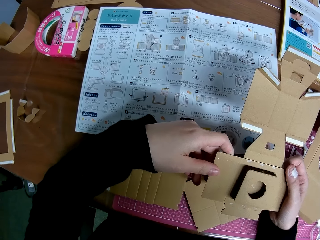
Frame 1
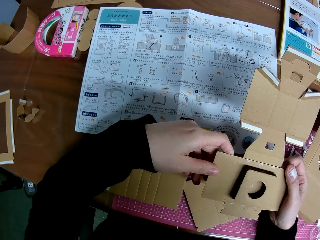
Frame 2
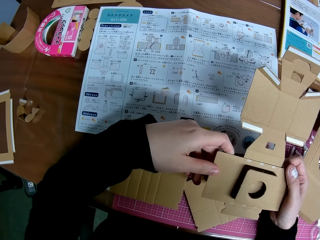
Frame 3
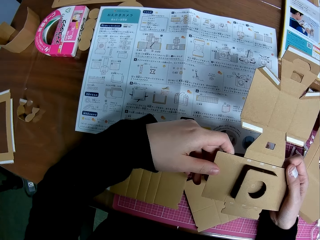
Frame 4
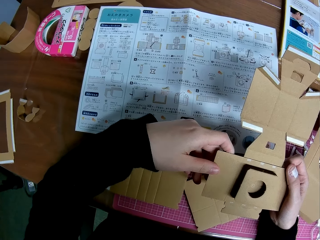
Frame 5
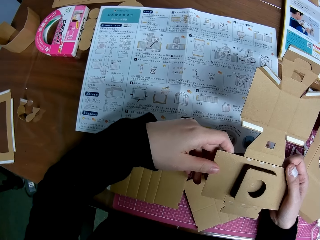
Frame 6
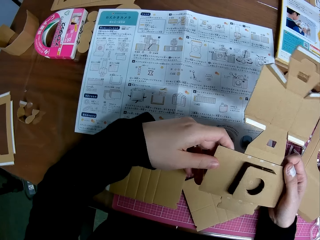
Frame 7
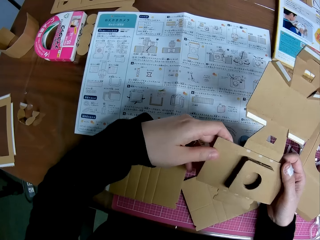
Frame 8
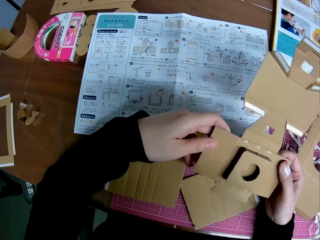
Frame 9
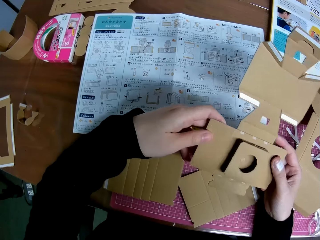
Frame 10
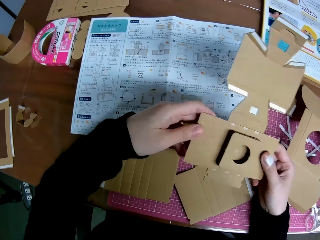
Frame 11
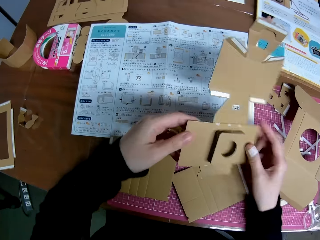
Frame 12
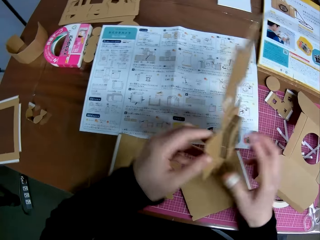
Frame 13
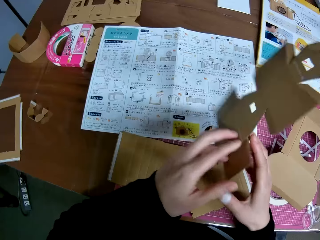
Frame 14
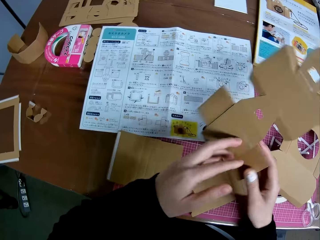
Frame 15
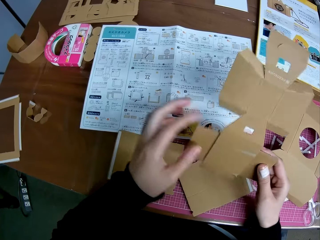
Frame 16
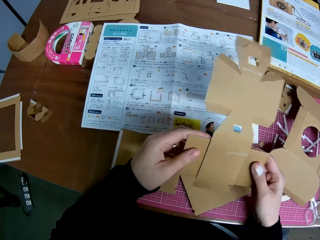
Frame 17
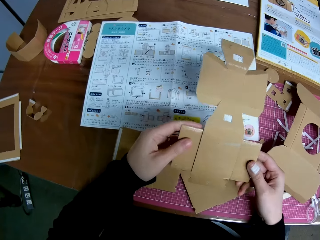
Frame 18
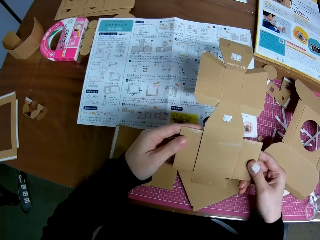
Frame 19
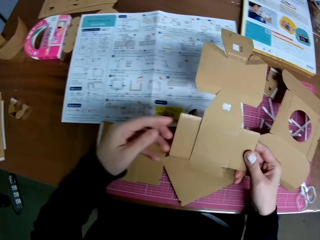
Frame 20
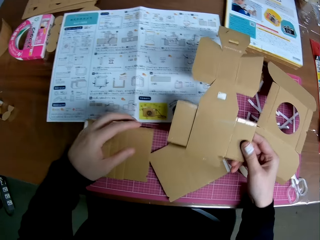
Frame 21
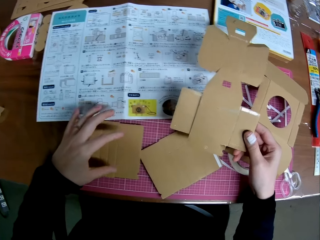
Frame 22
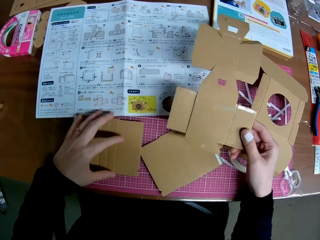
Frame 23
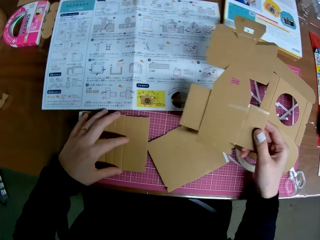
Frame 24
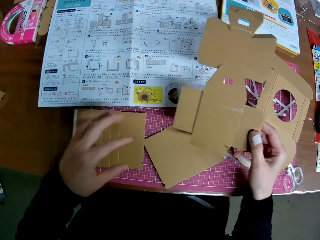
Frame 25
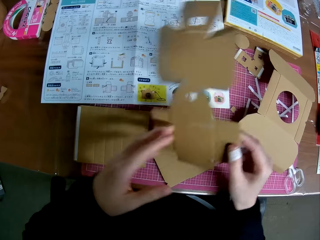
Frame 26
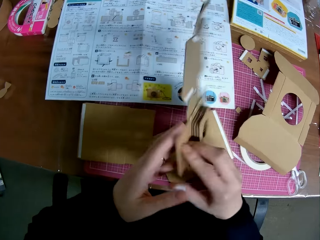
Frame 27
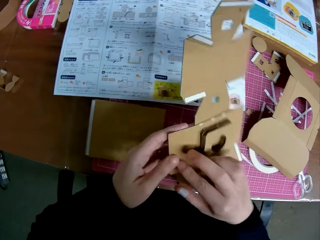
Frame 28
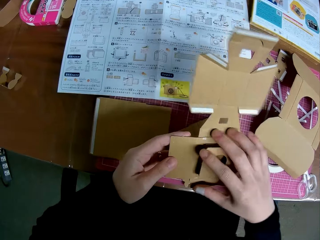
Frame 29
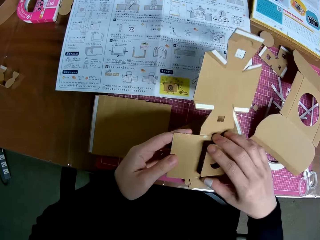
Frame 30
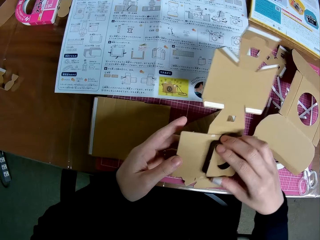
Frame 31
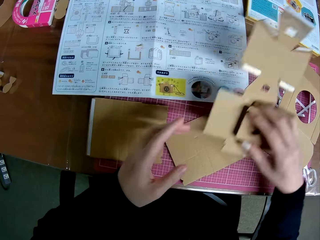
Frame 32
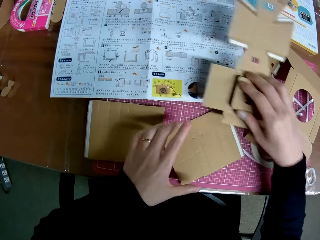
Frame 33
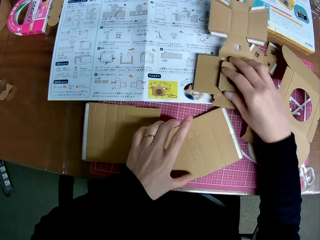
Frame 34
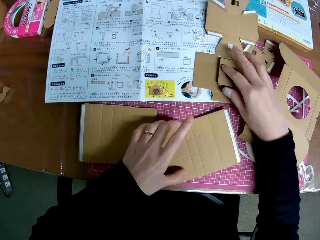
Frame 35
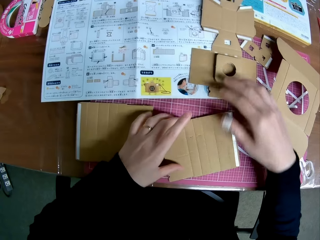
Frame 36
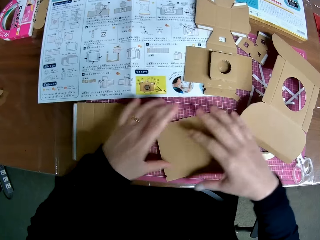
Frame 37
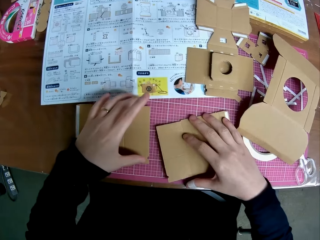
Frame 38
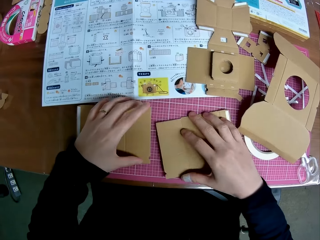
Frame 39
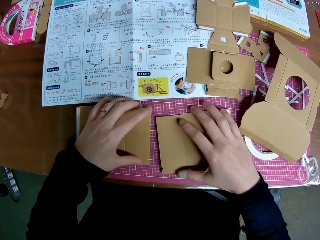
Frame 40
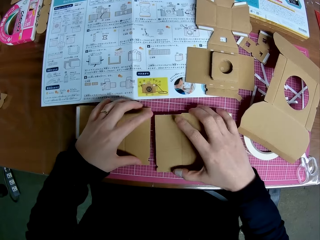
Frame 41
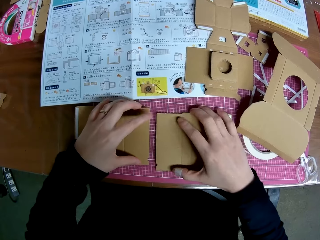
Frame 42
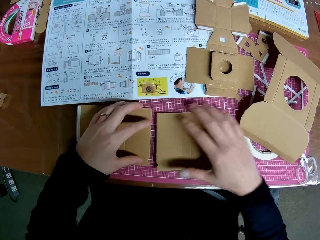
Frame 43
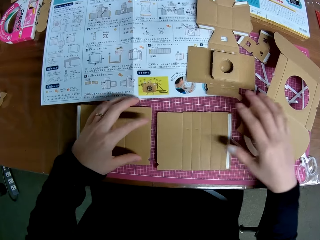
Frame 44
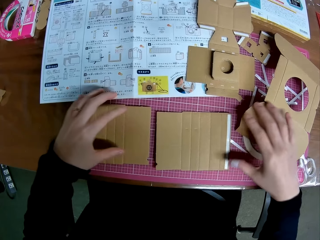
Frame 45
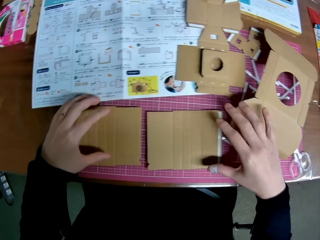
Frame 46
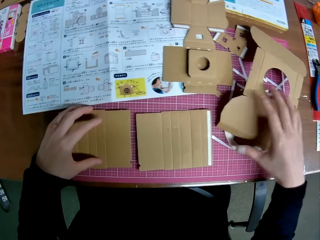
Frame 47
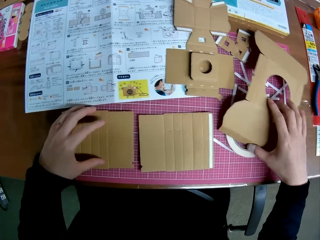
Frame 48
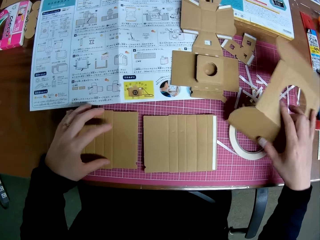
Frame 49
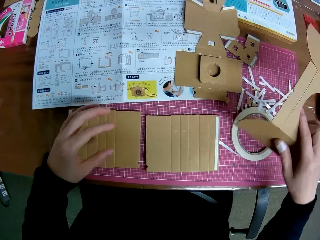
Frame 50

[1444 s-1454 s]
The camera wearer moves the cardboard. They turn the cardboard. They hold the cardboard. They remove a hand from the cardboard. They touch the cardboard. They hold the cardboard. They turn the cardboard. They hold the cardboard. They put the cardboard on the table. They touch the cardboard. They hold the cardboard. They move the cardboards. They remove hands from the cardboard.

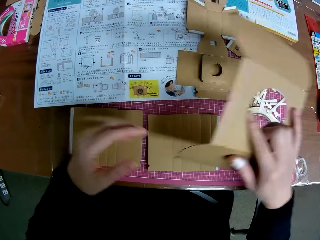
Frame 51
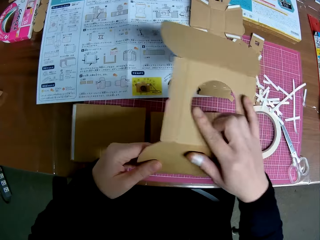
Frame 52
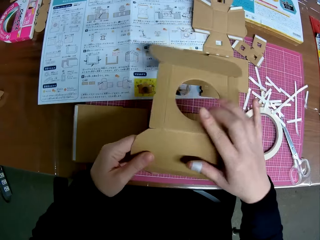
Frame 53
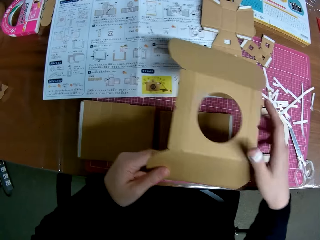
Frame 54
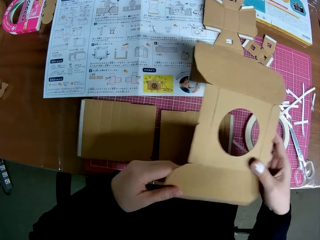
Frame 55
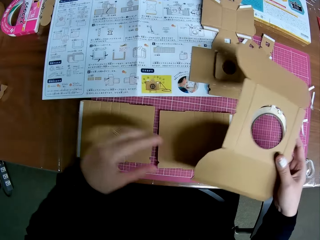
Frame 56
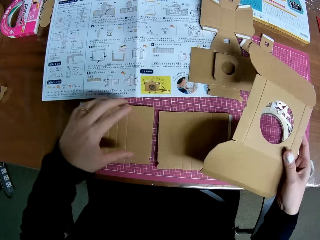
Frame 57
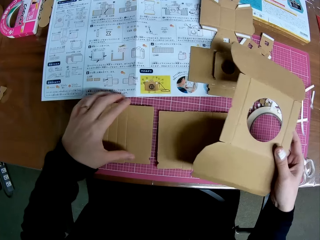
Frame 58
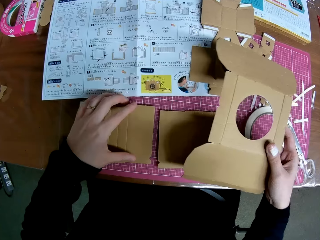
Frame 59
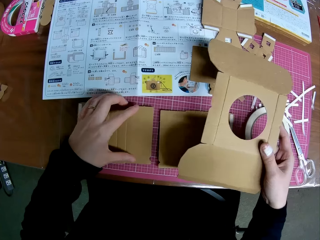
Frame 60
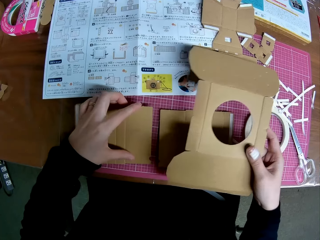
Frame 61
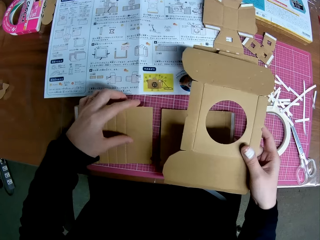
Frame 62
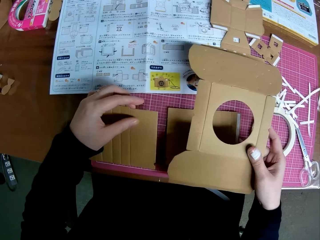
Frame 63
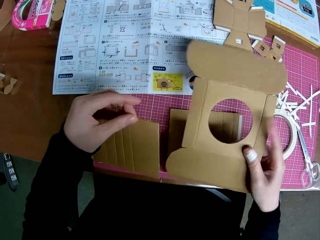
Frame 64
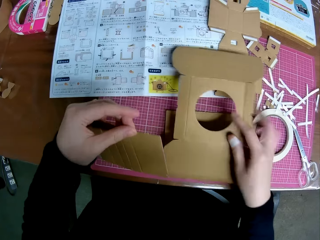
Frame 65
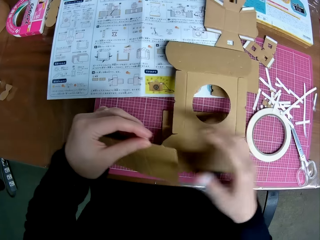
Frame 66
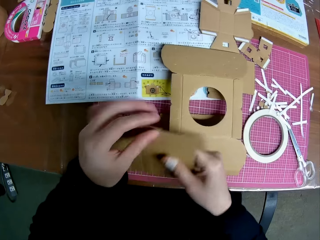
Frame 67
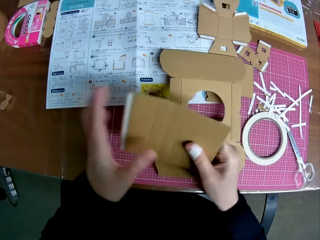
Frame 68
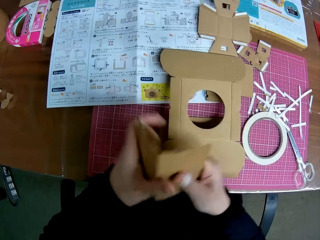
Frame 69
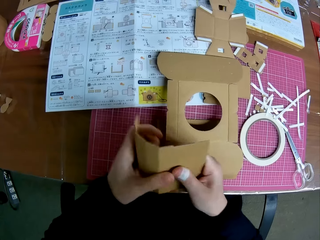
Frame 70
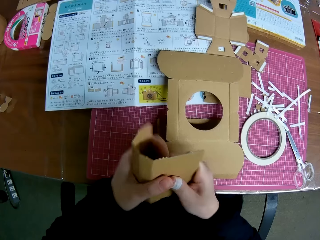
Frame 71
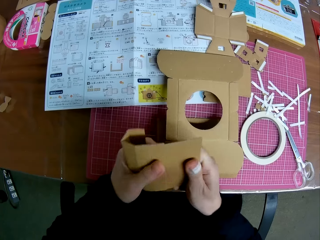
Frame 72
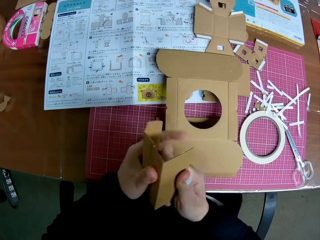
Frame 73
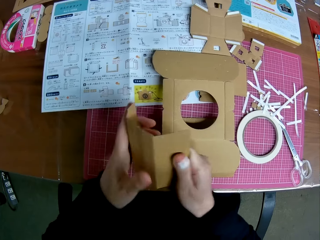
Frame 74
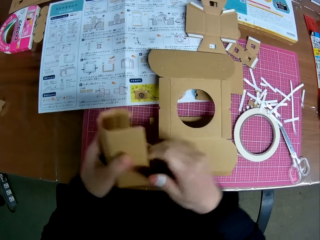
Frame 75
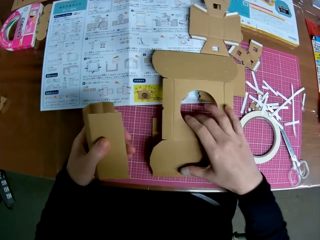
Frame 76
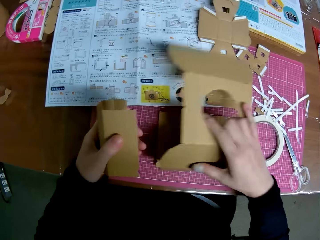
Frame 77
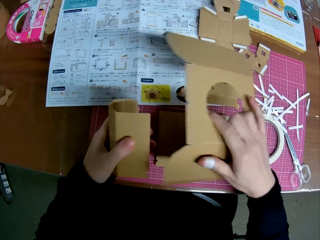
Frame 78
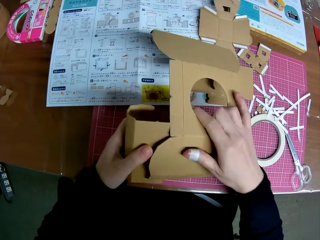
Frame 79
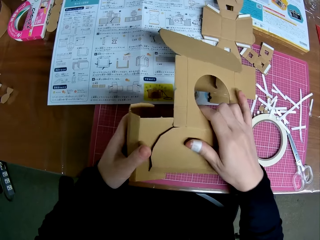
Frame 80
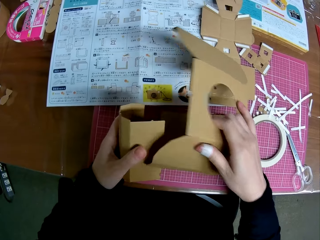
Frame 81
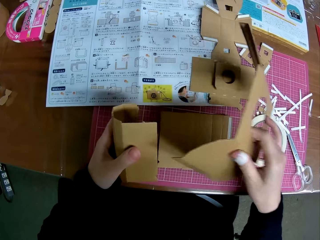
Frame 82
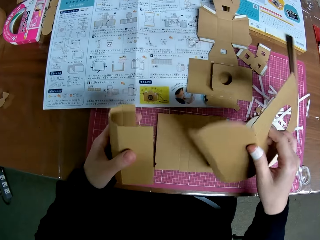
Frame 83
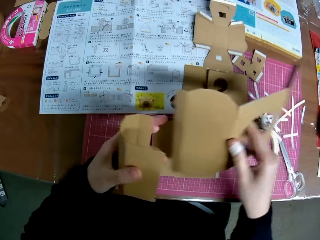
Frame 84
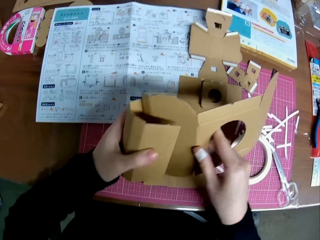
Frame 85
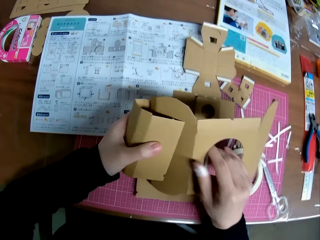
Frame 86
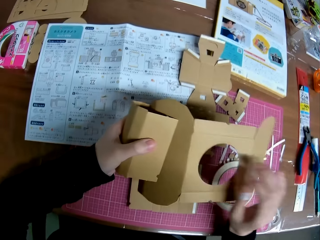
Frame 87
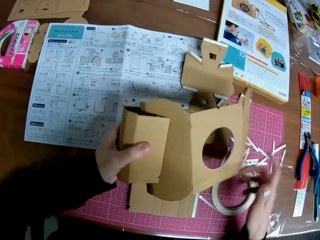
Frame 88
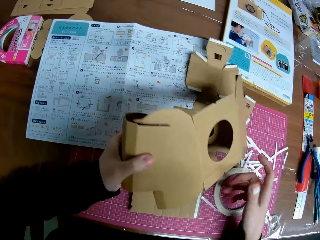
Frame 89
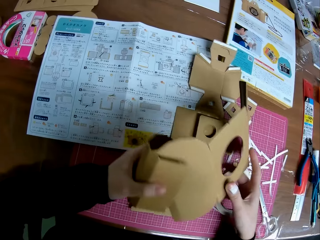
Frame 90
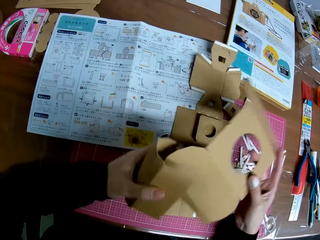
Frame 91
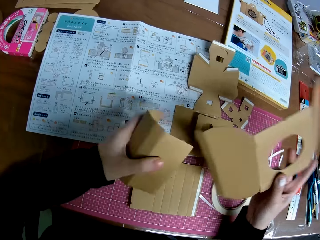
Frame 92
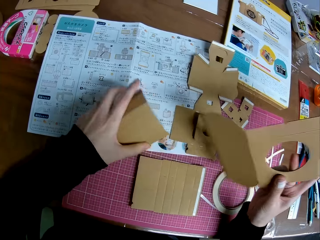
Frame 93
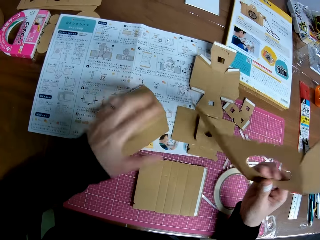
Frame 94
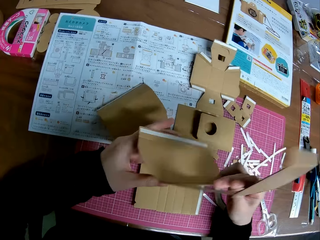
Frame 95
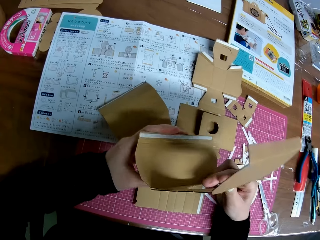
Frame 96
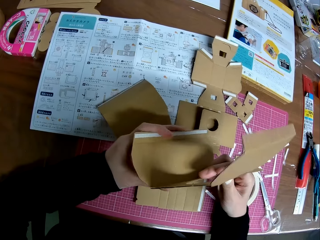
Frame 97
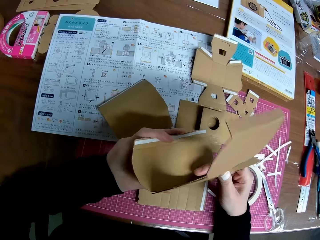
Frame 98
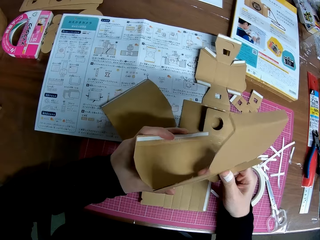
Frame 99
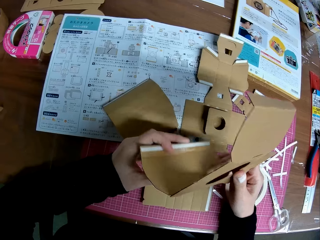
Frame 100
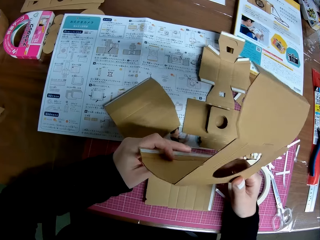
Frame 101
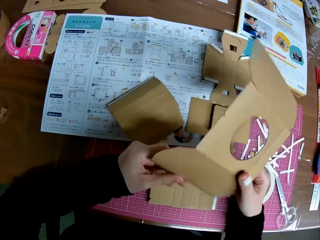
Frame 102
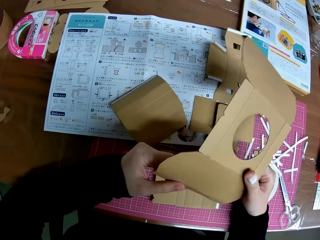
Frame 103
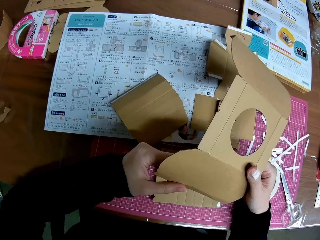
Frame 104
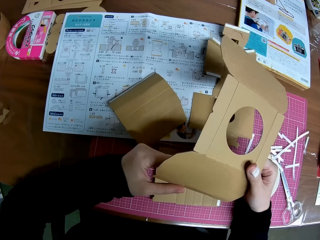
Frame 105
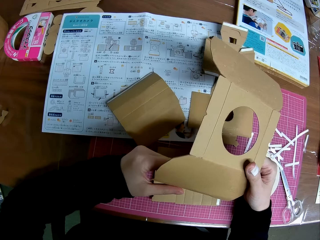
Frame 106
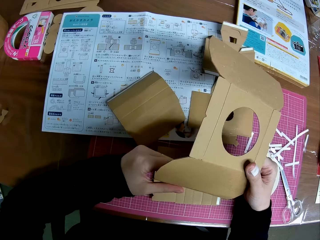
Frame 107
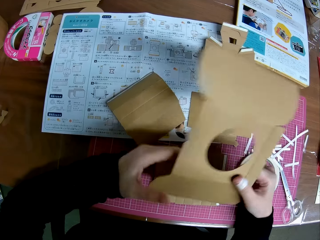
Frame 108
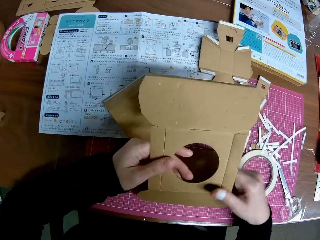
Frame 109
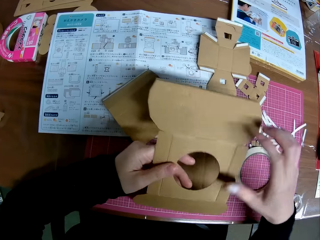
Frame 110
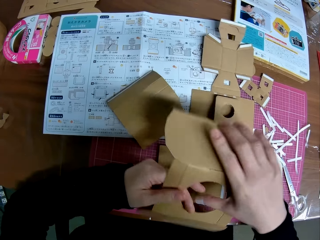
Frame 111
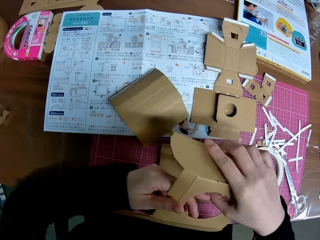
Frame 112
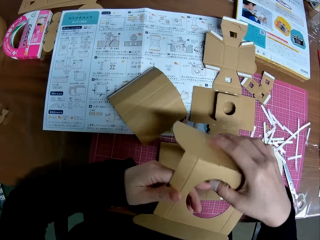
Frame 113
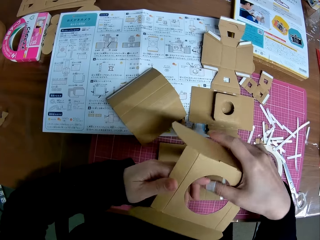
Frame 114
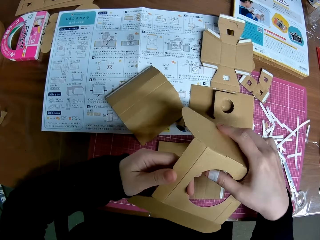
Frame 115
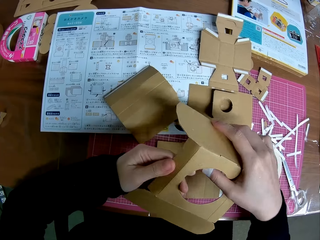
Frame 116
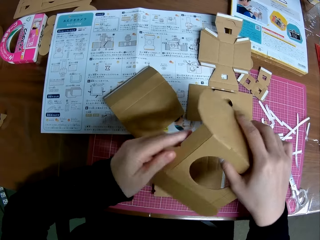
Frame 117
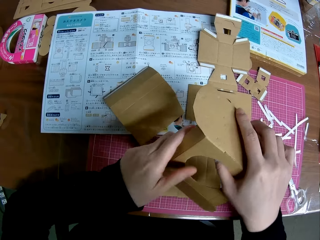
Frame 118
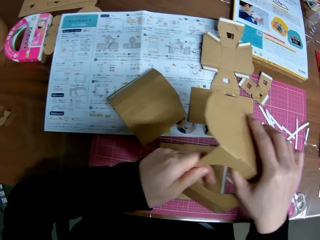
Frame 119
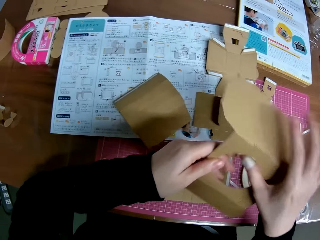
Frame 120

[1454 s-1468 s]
The camera wearer removes a hand from the cardboard. He holds the cardboard. He picks up another carton or cardboard on the table. He removes a hand from the cardboard. He puts the cardboard on the table. He holds the cardboard with the other hand. He picks up the carton on the table with his left hand. He folds the carton. He removes a hand from the cardboard. He picks up another carton on the table with his right hand. He aligns the cardboard. He turns the cardboard. He holds the cardboard with the other hand. He removes a hand from the cardboard. He holds the cardboard. He drops the carton in his left hand on the table. He turns the cardboard. He moves his hands along the cardboard. He folds the cardboard.
